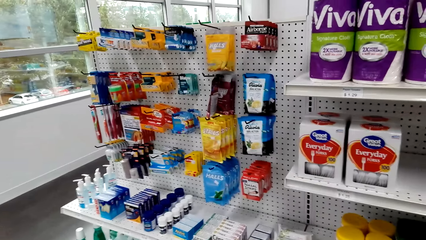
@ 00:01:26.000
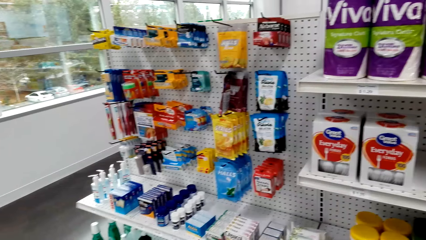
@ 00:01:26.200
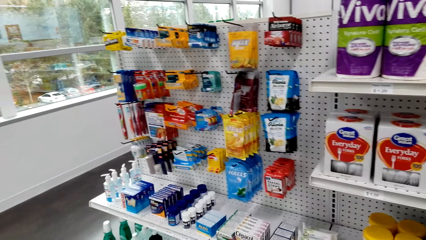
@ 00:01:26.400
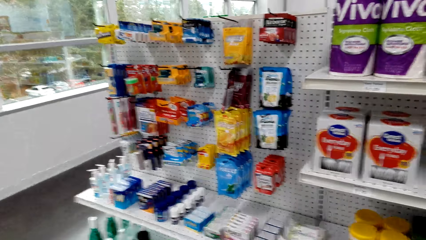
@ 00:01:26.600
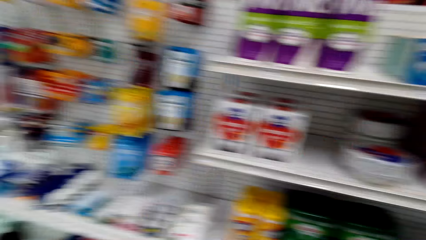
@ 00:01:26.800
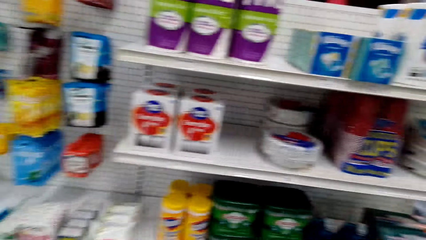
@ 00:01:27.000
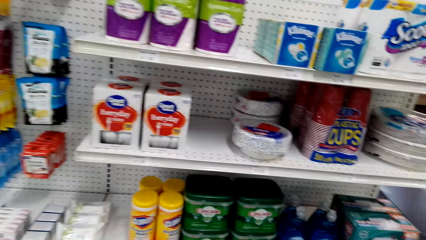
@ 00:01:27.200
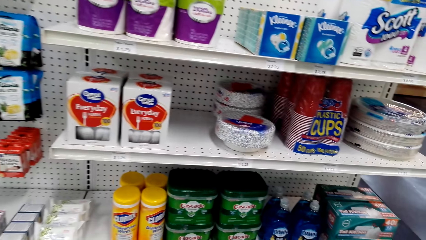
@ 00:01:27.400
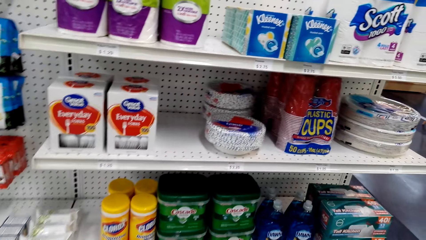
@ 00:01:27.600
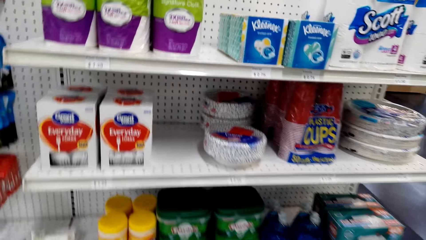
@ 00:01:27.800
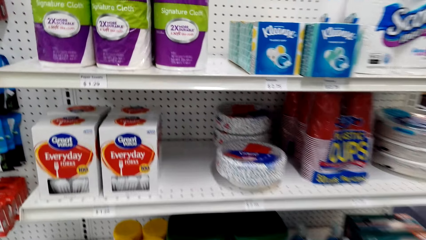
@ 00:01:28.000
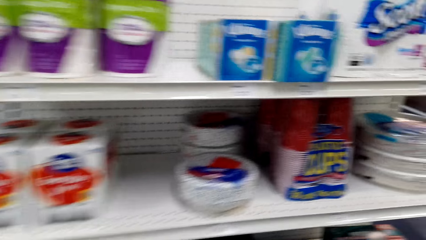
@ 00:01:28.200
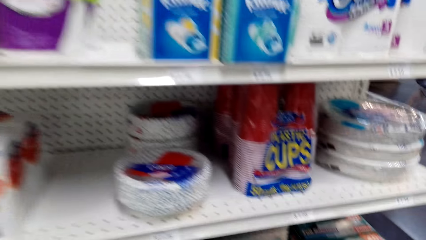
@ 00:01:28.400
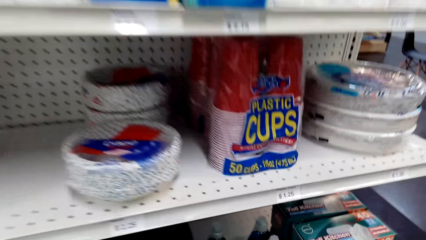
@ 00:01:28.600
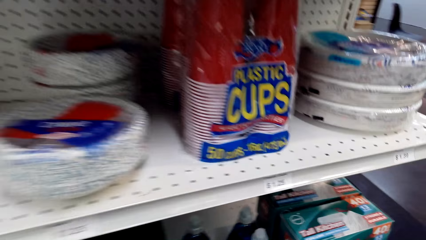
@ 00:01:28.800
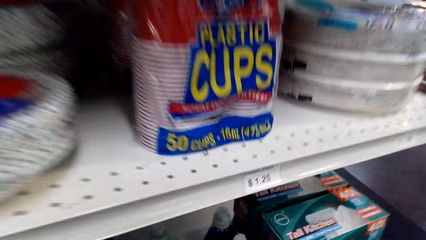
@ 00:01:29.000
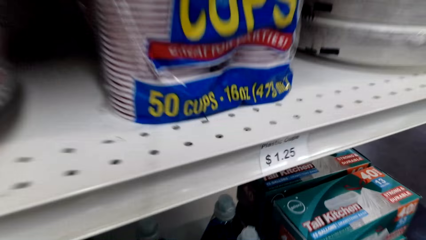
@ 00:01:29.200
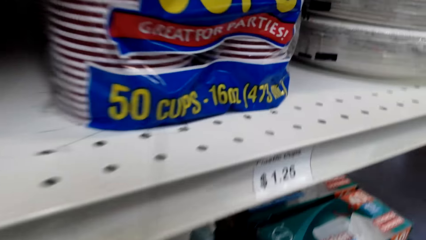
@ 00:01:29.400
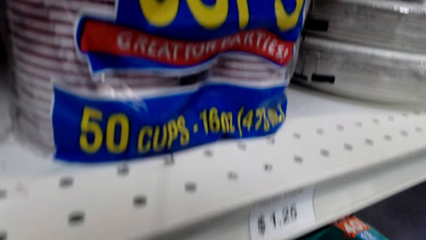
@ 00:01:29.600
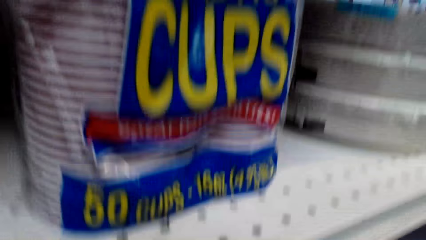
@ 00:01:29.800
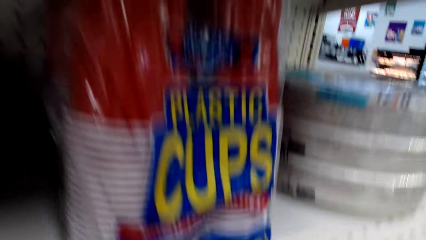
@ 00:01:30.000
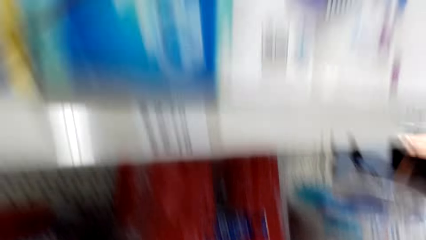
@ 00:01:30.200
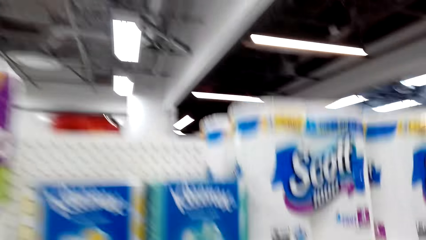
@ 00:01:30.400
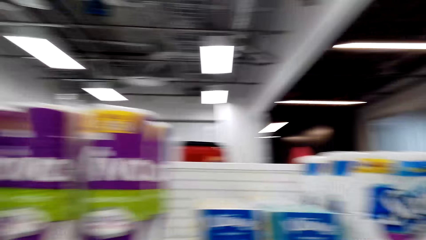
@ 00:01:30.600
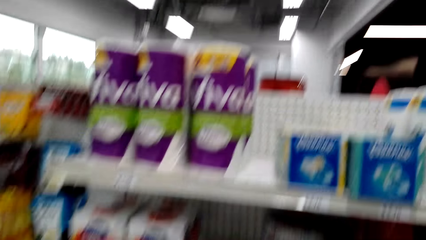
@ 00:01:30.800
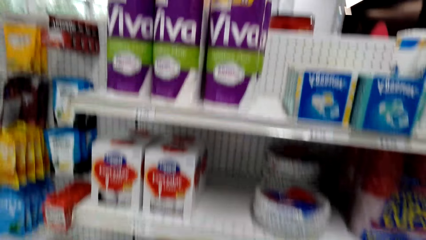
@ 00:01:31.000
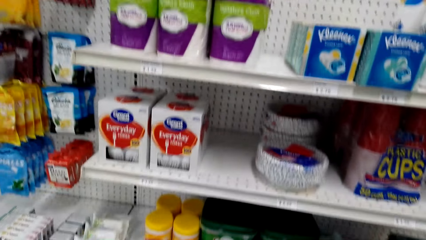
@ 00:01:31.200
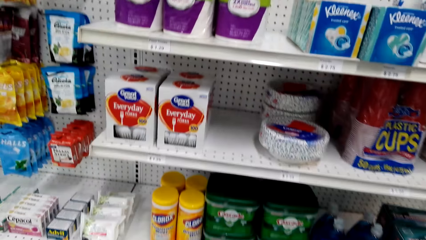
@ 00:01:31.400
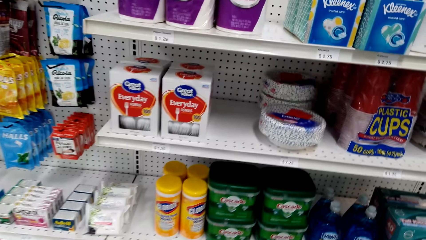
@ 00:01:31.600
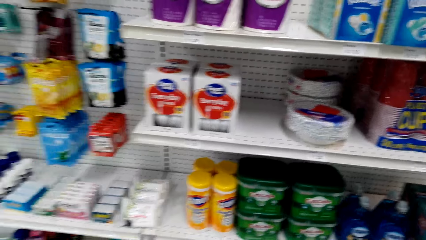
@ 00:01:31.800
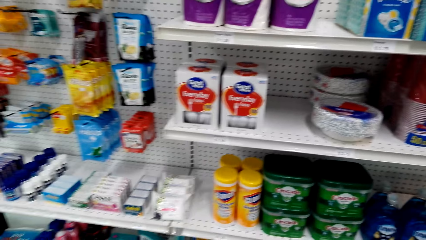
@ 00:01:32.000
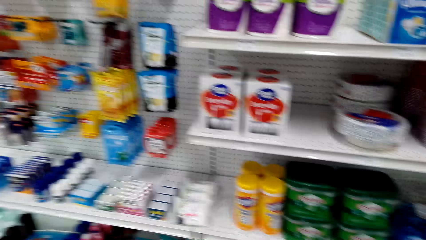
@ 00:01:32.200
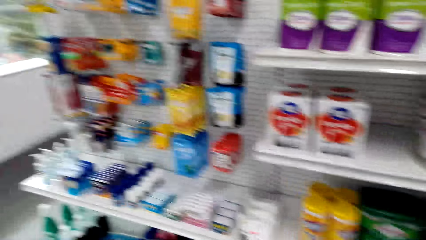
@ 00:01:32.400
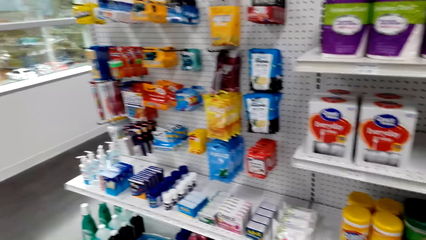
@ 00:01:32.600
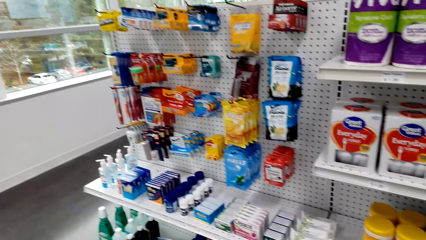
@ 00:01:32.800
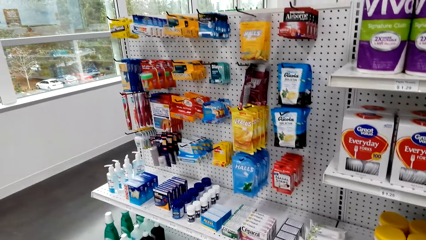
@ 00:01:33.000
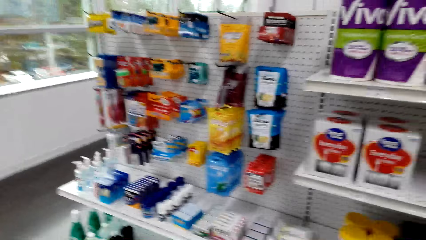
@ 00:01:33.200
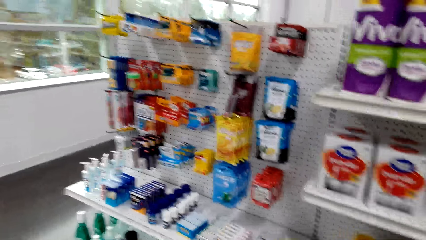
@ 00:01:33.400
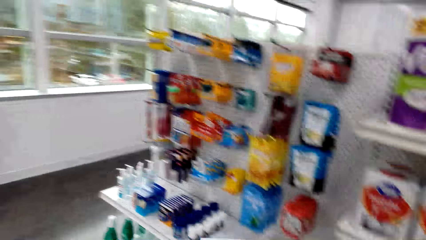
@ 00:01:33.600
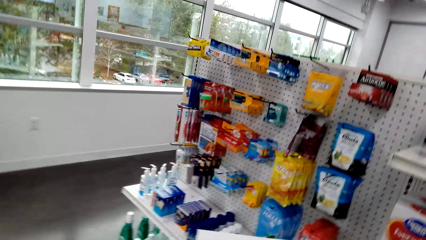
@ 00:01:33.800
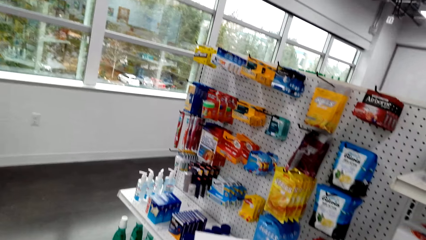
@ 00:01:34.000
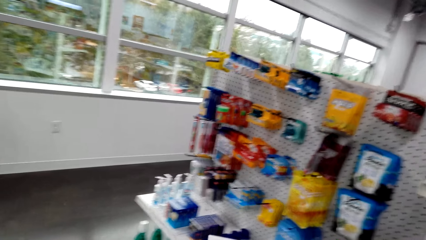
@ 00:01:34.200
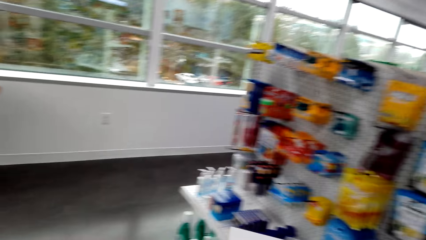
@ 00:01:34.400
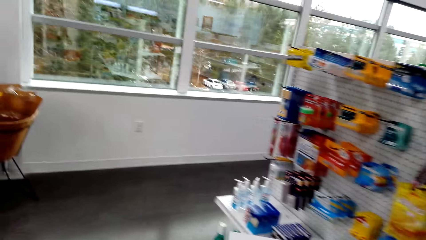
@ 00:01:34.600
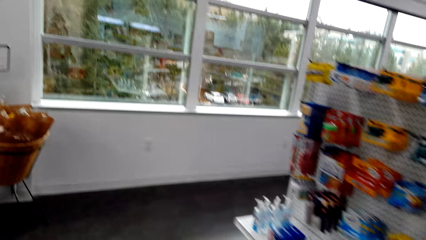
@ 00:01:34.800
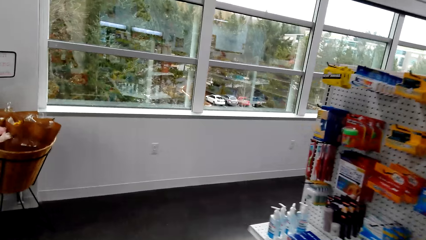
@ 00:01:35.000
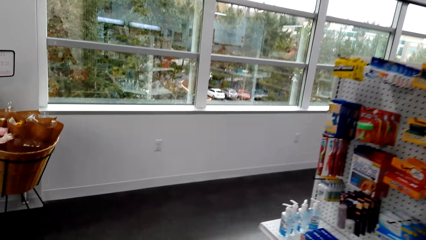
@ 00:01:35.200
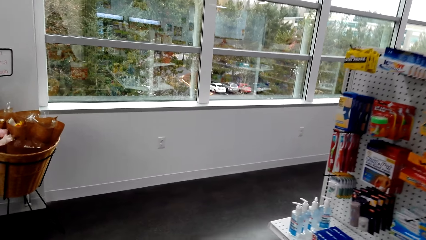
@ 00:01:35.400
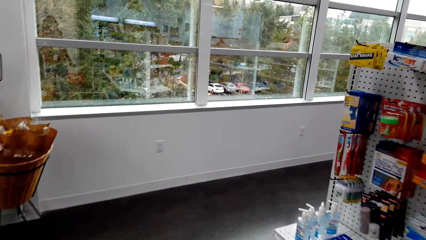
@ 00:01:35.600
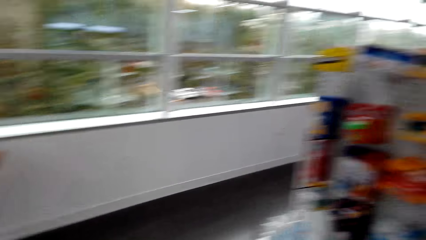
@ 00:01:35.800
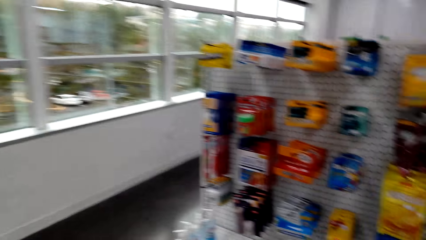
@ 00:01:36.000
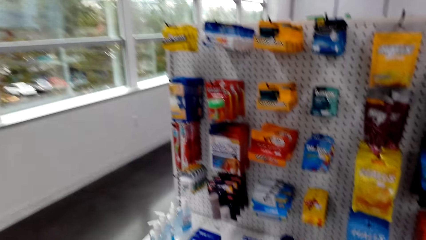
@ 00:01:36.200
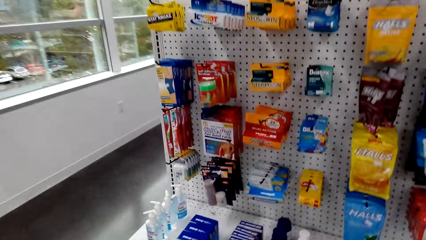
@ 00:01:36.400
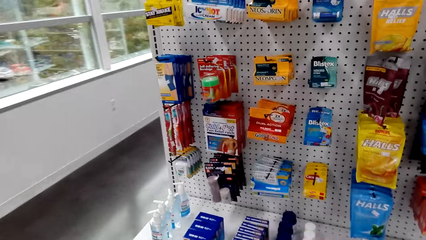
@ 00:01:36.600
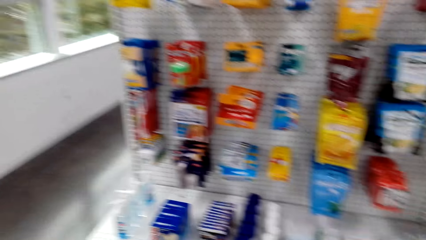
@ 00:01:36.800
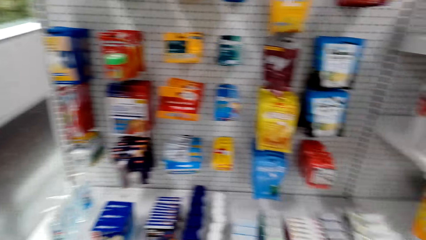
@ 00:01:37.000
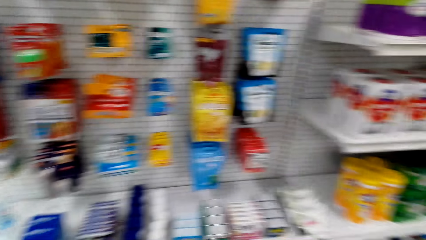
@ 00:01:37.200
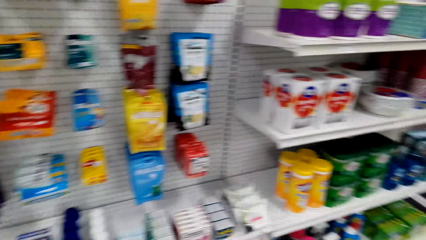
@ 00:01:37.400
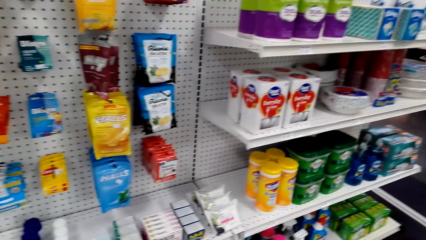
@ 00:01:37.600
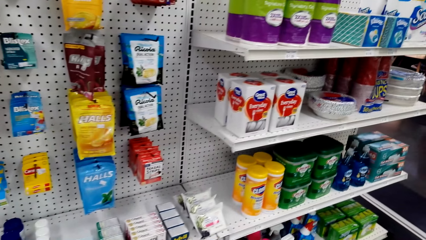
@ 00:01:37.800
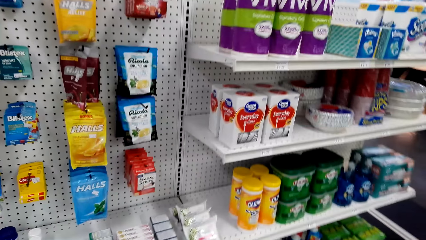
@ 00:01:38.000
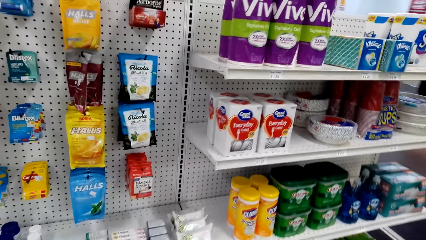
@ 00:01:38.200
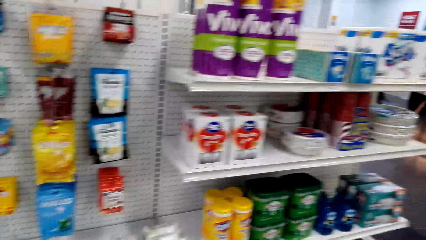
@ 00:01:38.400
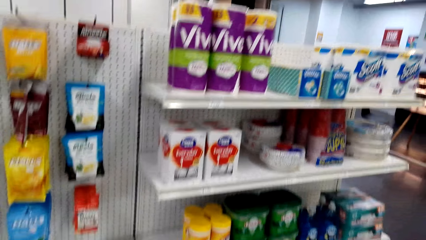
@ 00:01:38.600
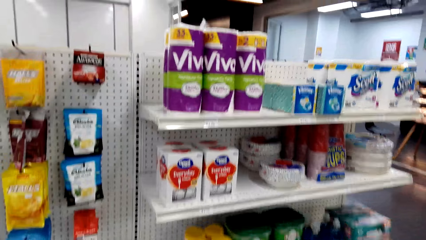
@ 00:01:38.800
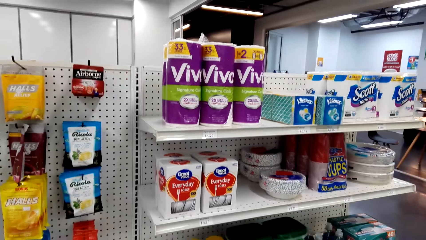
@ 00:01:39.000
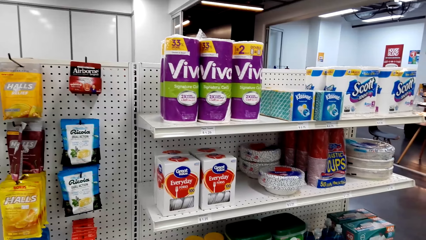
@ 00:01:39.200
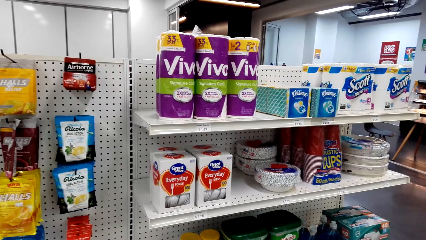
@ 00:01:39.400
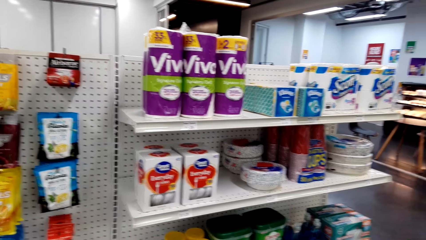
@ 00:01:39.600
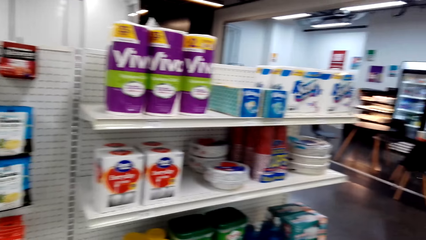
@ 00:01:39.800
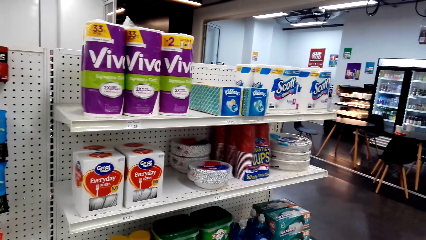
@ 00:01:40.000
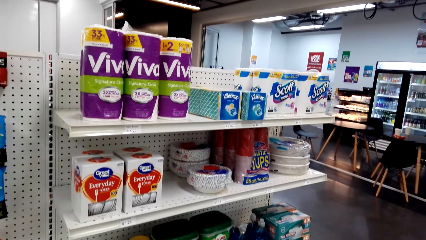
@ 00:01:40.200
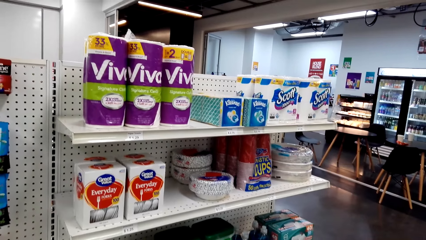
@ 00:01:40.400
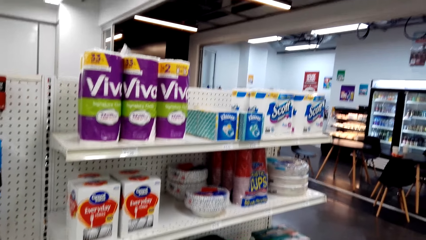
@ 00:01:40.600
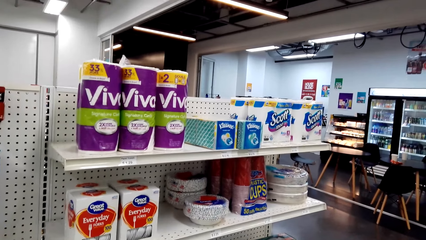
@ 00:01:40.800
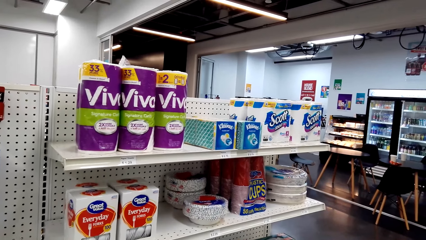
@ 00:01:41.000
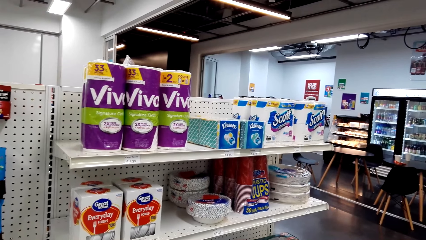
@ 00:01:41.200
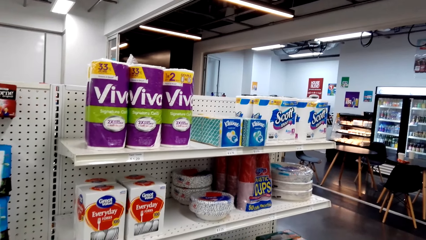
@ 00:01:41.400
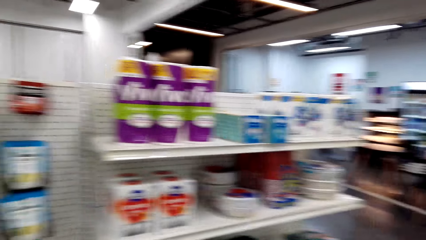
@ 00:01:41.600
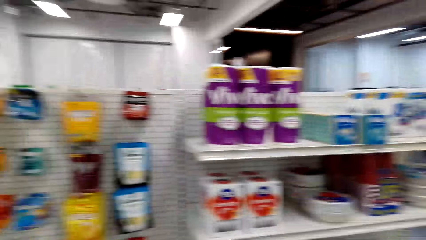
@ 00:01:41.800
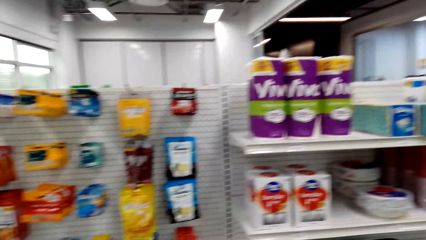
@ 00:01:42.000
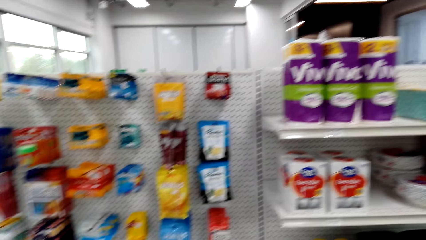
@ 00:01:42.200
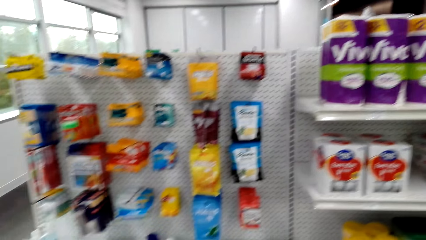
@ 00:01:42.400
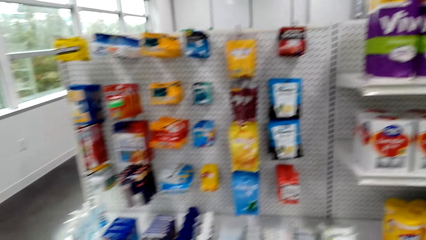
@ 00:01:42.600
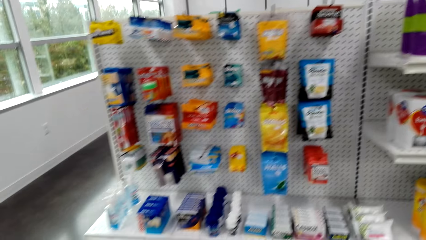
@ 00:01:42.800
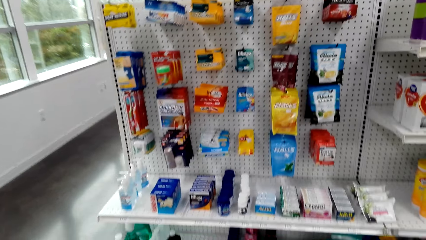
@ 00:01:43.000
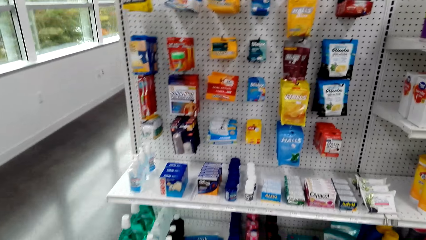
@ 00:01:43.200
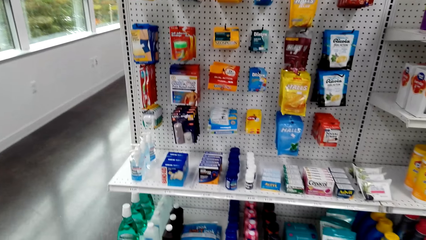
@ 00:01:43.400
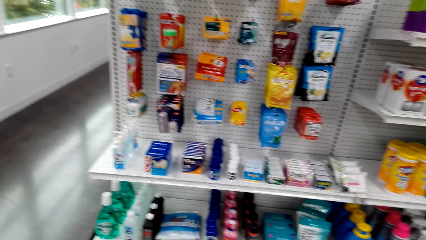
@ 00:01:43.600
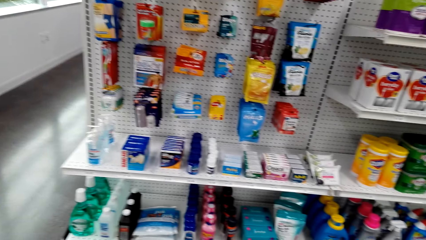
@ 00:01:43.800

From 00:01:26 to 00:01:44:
The camera wearer looks around the shelf.
